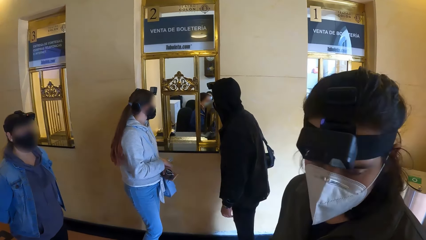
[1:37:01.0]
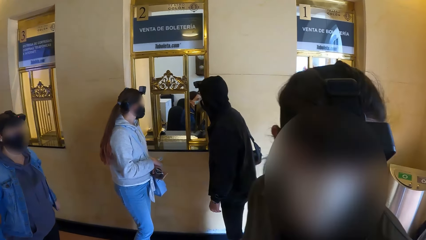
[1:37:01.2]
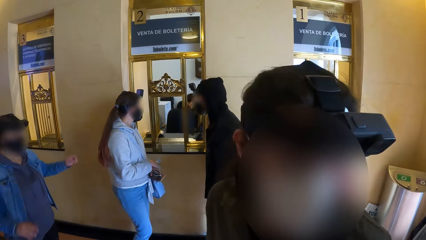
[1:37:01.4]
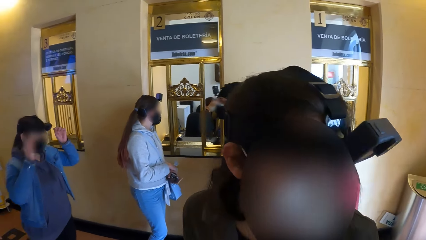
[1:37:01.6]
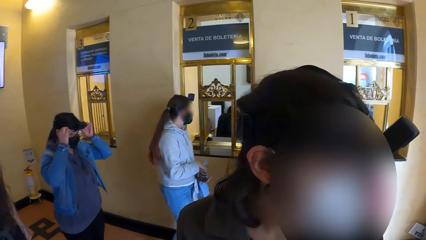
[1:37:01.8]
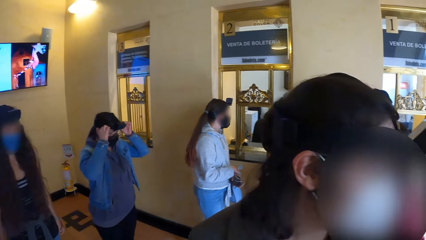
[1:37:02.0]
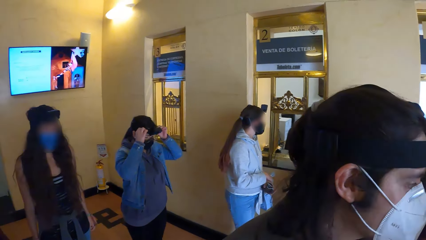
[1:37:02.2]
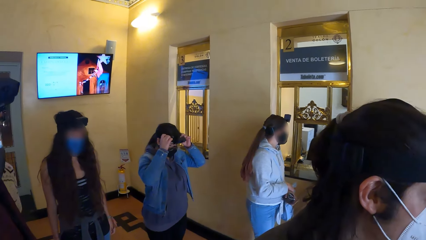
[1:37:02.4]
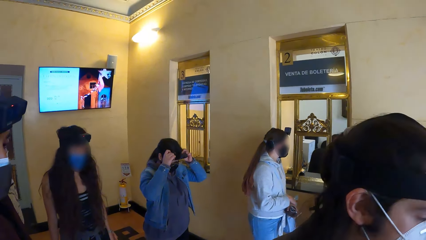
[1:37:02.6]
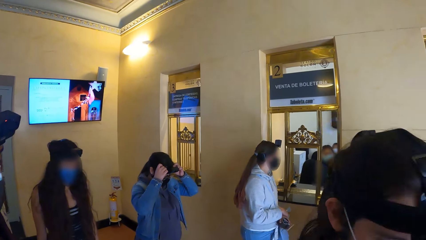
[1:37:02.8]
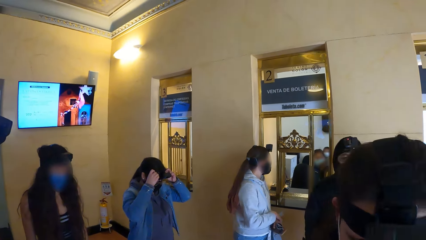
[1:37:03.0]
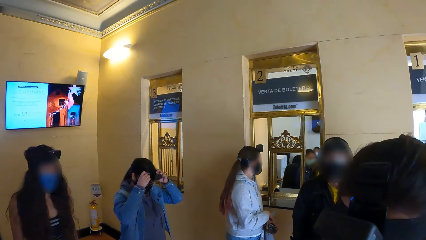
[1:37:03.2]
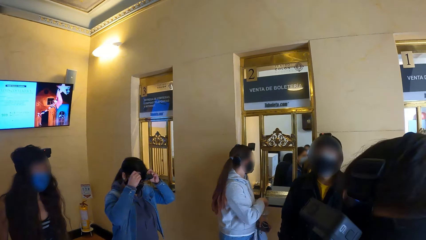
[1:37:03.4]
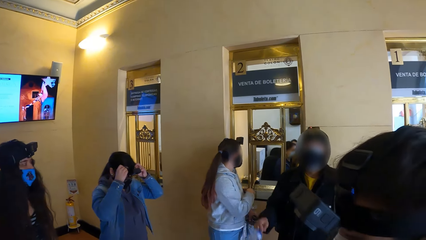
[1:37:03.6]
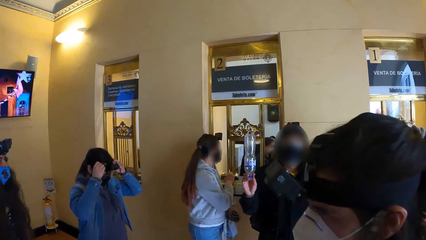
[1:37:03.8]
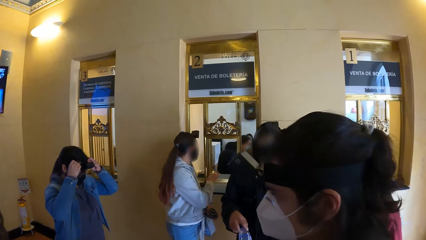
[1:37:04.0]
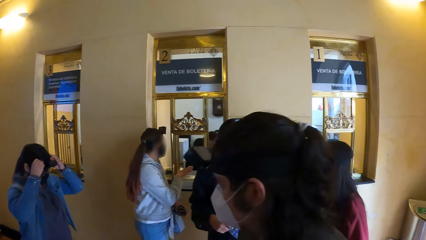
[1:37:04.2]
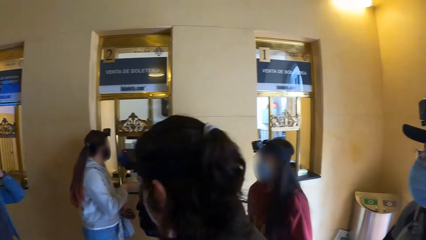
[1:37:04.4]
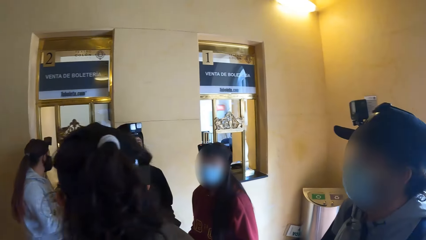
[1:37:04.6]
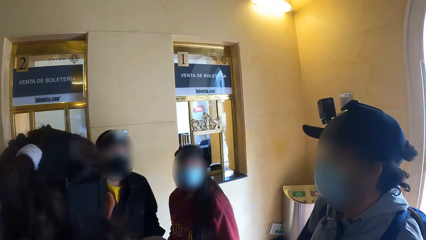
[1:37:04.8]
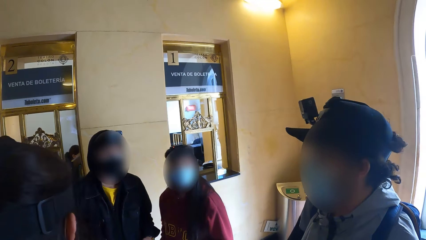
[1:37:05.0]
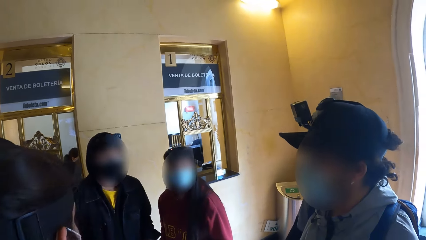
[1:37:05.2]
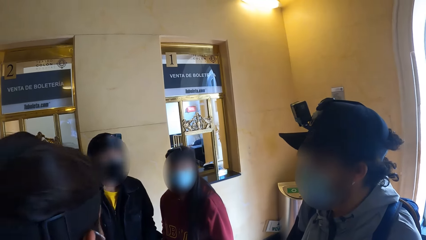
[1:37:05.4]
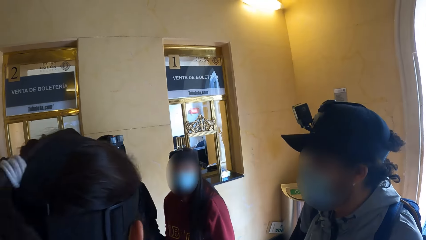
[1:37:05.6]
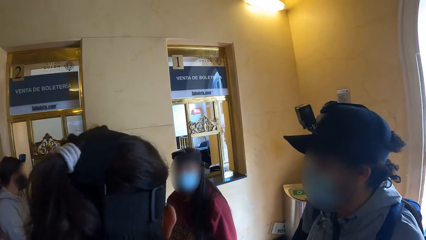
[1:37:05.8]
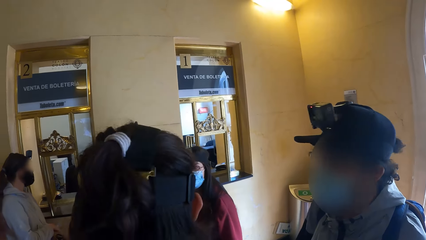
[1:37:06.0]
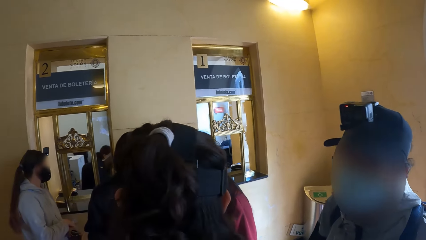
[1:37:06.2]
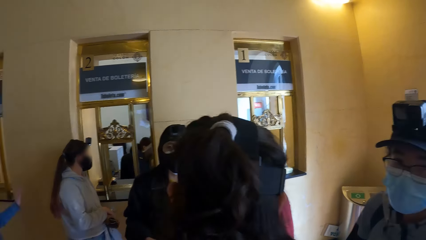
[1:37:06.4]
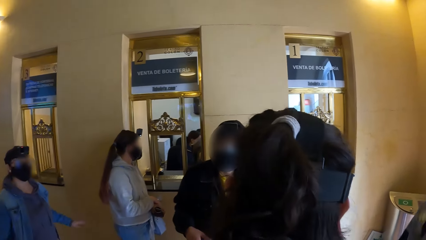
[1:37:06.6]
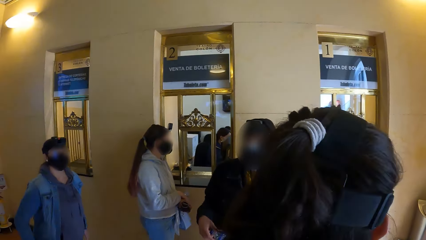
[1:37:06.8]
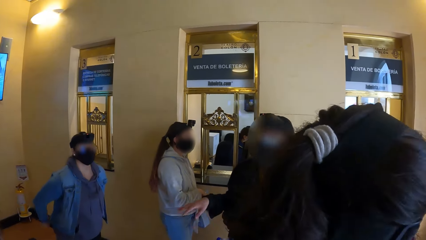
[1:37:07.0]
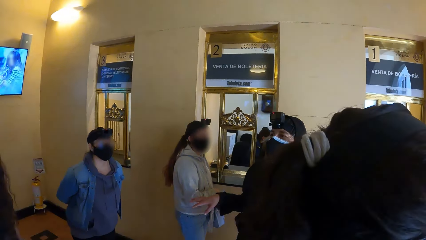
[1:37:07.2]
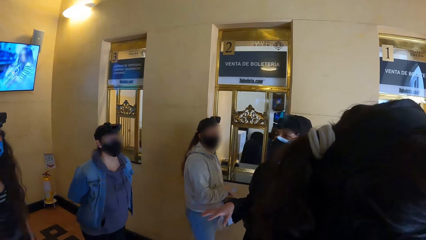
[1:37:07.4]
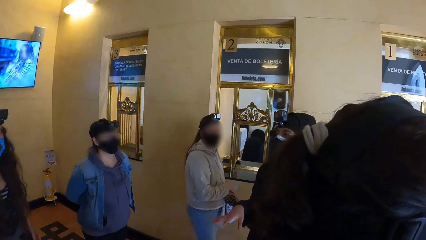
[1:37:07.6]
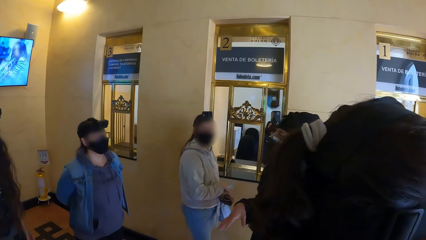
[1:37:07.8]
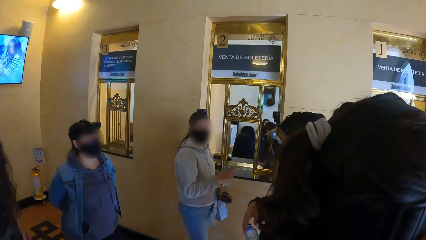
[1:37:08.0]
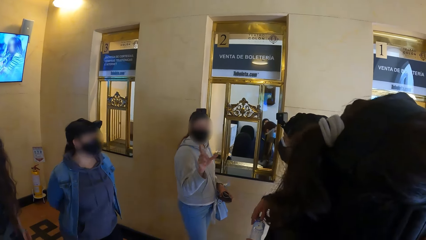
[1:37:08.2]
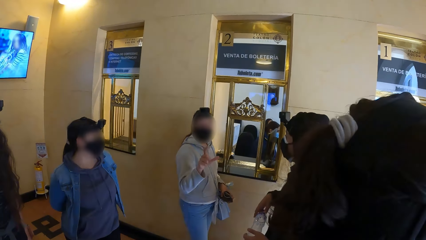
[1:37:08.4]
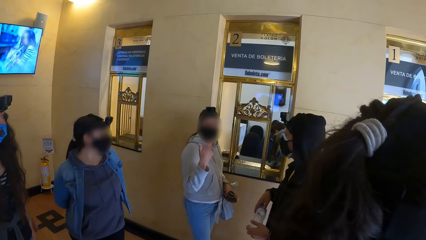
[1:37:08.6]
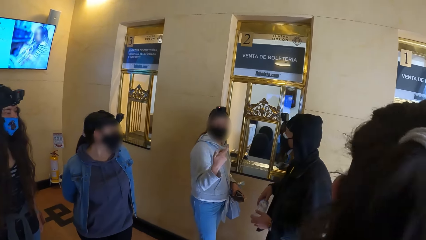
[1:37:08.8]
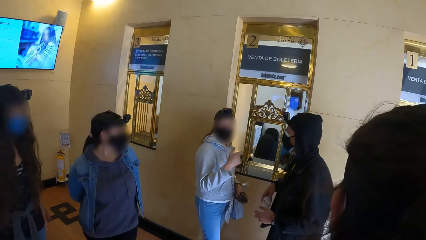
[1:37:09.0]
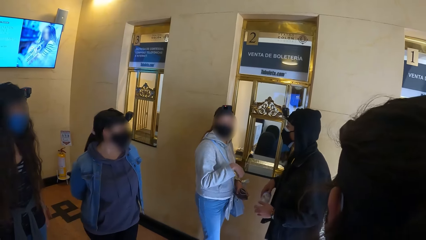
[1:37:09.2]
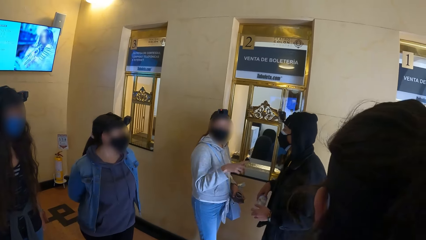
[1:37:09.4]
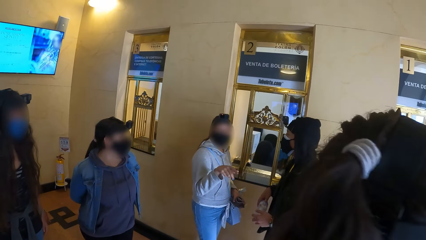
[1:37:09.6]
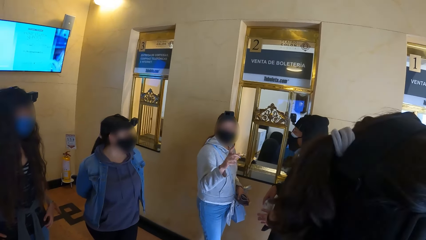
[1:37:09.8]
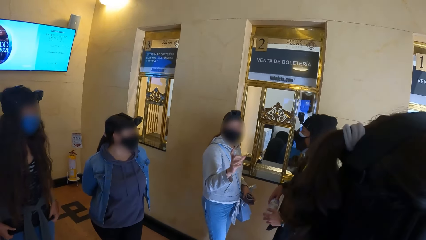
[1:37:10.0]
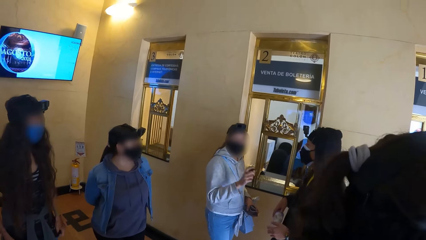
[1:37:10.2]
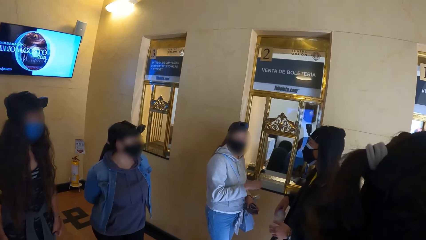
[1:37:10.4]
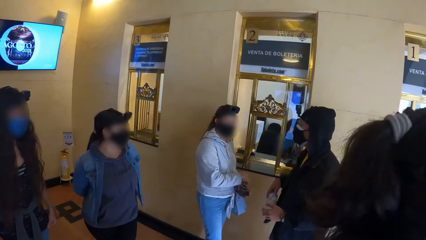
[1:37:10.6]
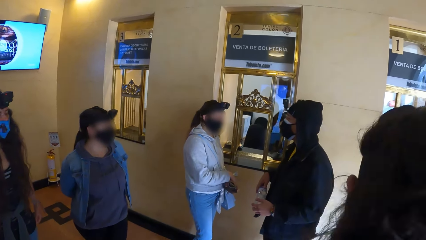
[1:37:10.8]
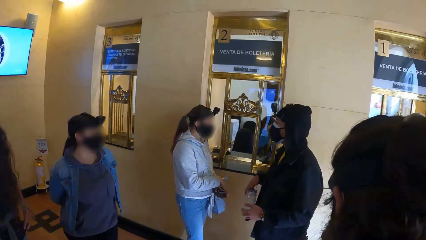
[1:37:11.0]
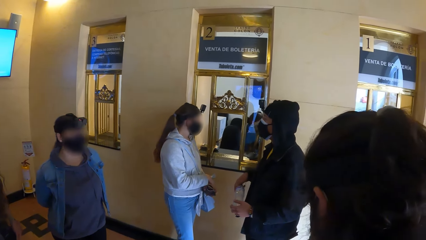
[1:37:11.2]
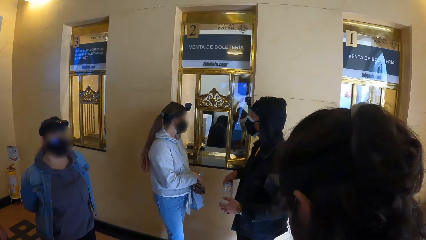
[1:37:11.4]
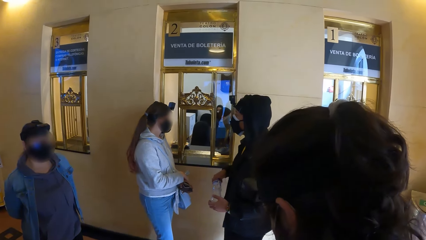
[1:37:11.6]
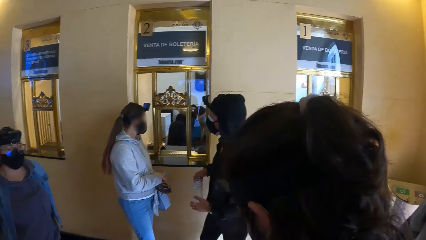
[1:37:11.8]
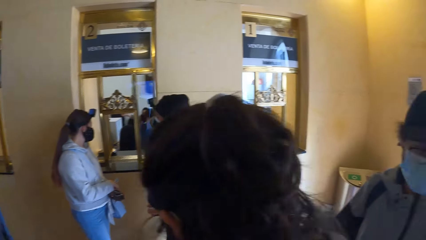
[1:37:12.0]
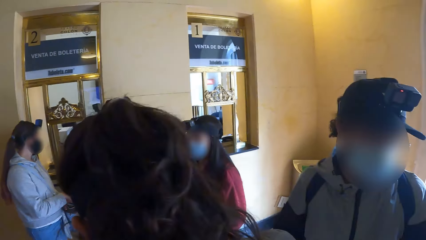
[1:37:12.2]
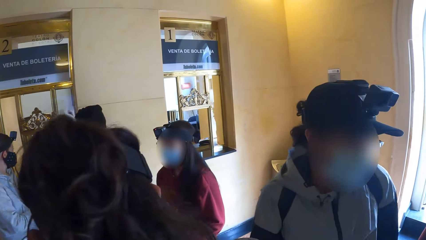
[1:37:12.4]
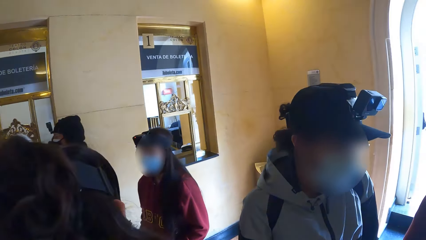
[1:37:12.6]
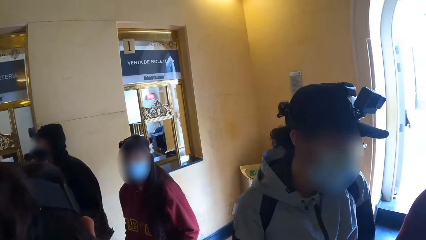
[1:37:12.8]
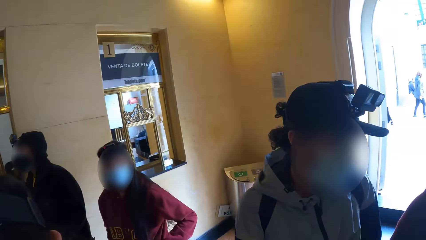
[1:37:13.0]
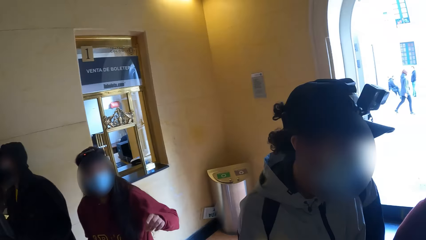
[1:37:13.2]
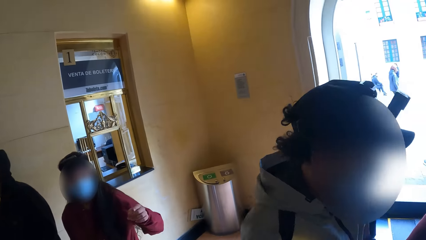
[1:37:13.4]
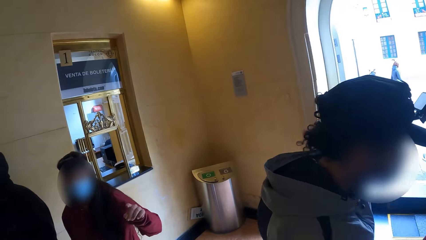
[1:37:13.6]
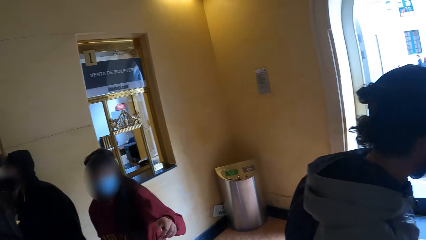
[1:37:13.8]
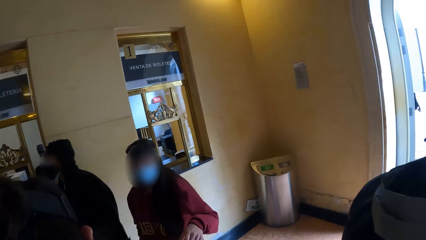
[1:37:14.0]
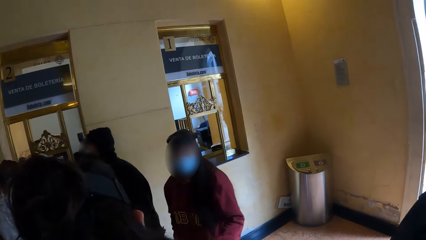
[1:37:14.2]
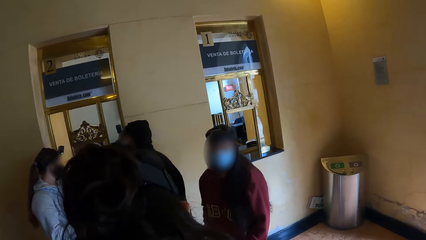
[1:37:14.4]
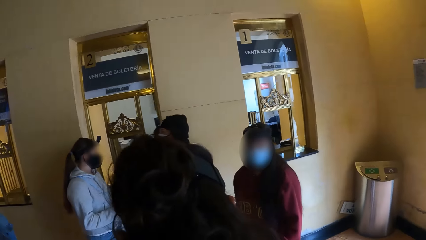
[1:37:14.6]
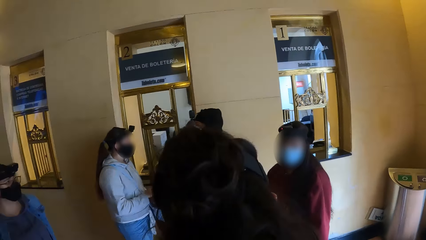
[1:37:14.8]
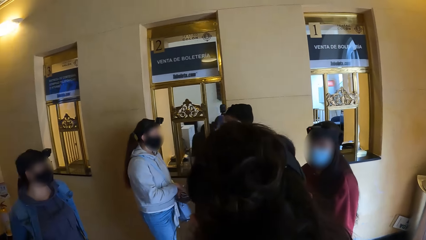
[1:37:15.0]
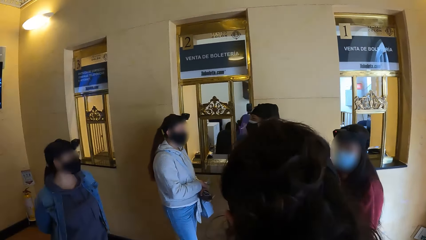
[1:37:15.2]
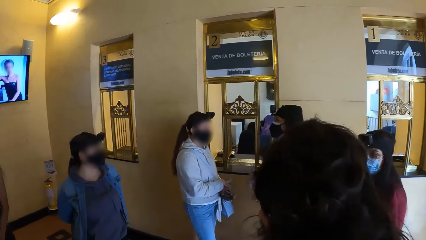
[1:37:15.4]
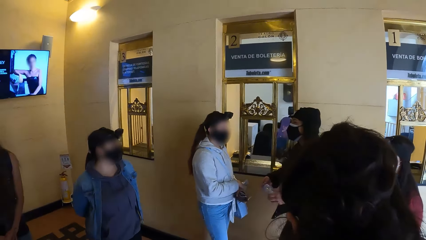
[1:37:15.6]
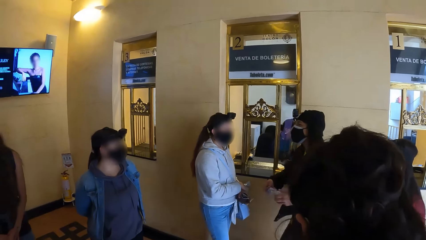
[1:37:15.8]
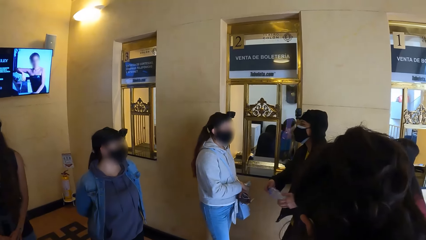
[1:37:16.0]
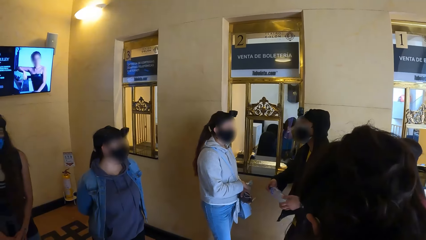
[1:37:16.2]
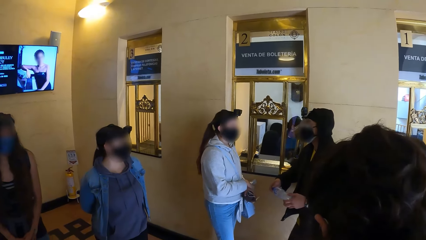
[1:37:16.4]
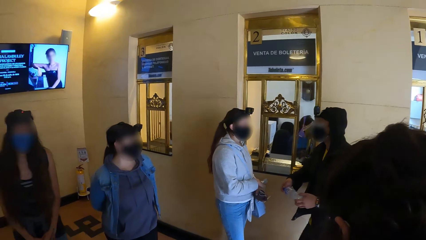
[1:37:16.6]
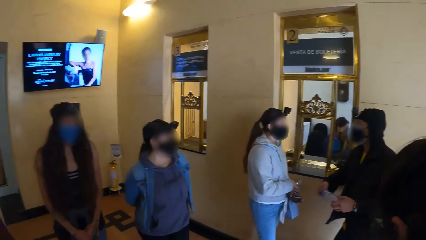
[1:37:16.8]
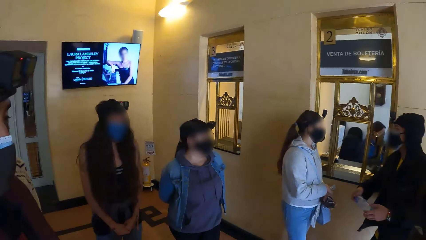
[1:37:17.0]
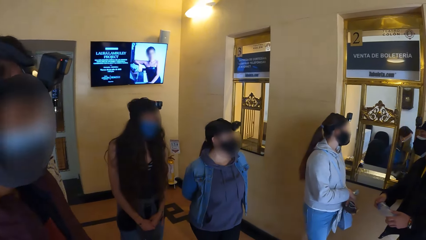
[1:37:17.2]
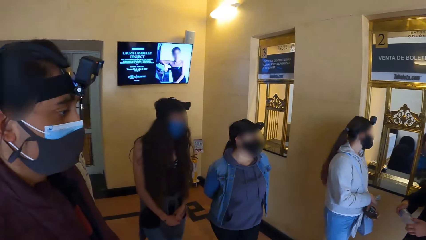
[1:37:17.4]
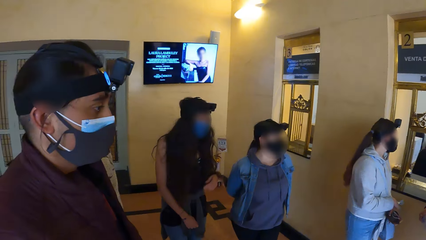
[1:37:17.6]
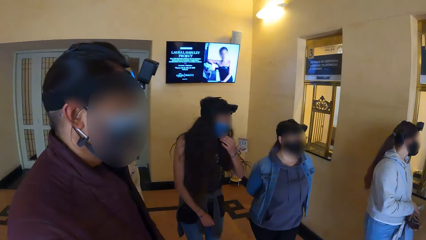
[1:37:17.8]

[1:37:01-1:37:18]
A woman adjusts glasses on her face with both hands. A man passes the plastic bottle to his left hand and holds the plastic bottle with both hands. The man interacts with another woman.
